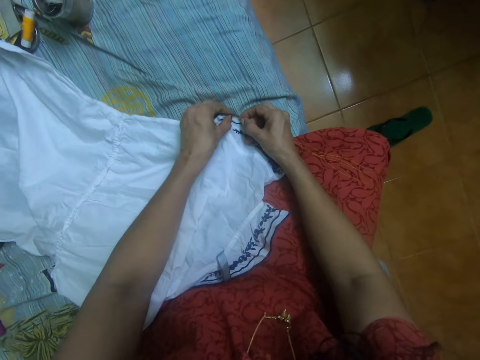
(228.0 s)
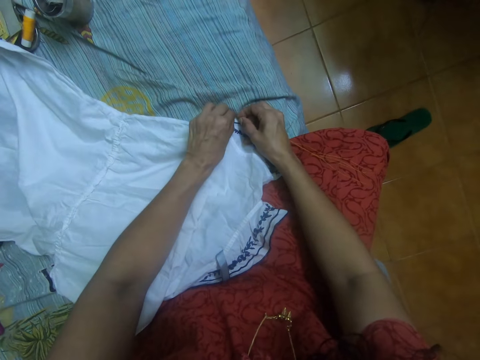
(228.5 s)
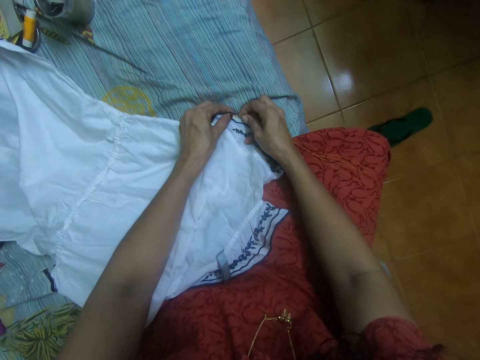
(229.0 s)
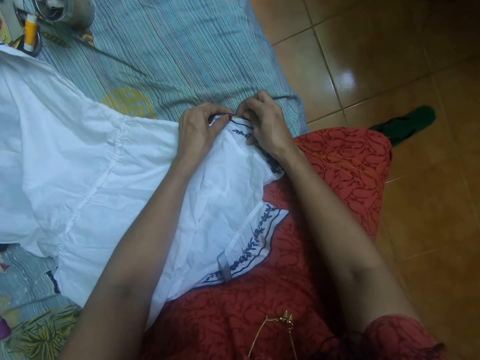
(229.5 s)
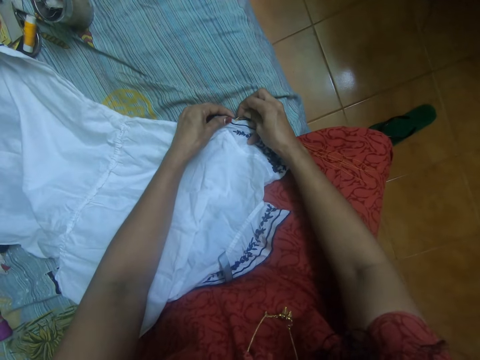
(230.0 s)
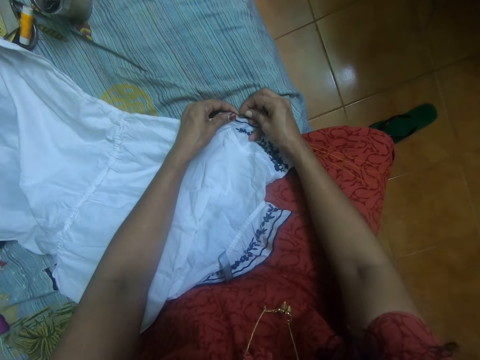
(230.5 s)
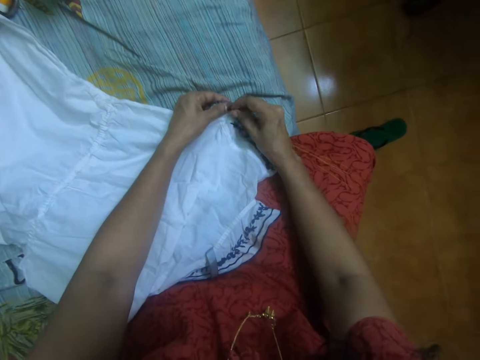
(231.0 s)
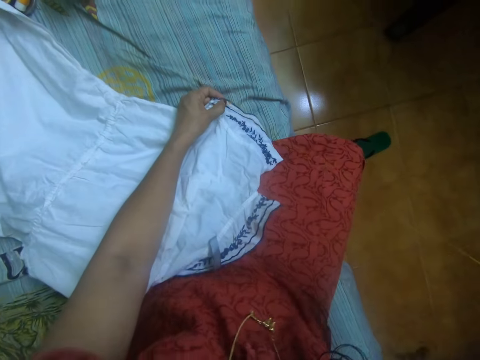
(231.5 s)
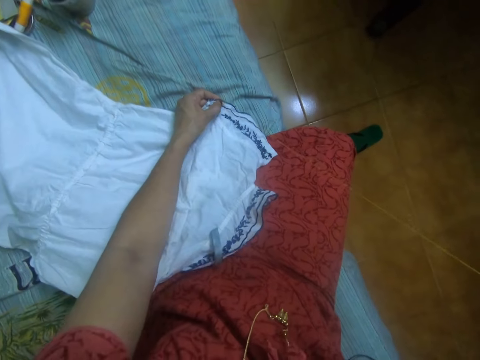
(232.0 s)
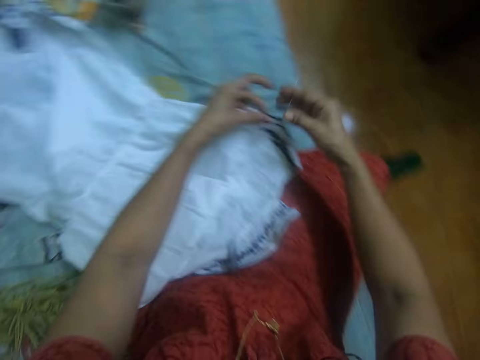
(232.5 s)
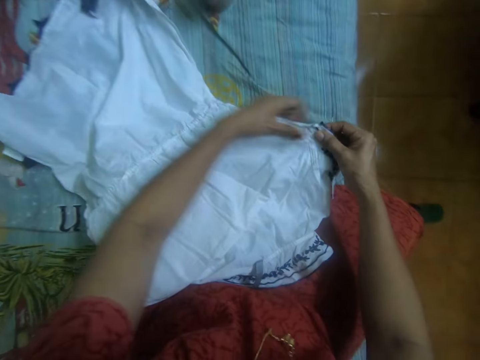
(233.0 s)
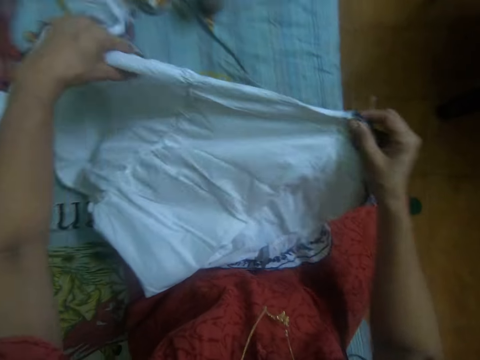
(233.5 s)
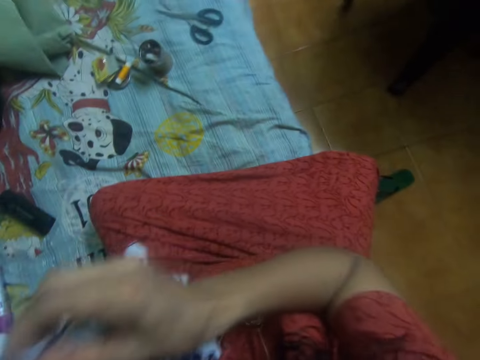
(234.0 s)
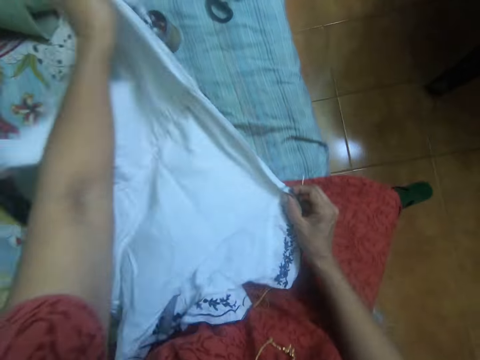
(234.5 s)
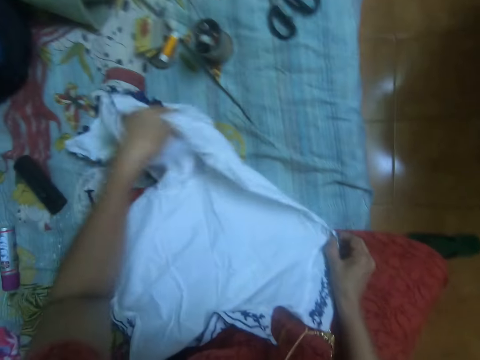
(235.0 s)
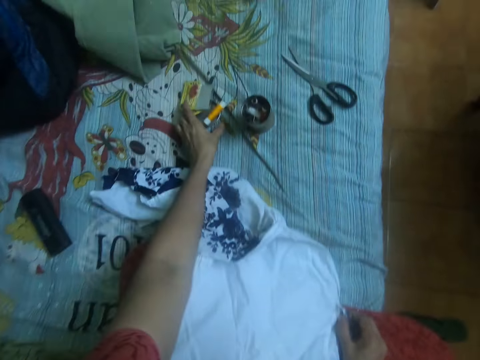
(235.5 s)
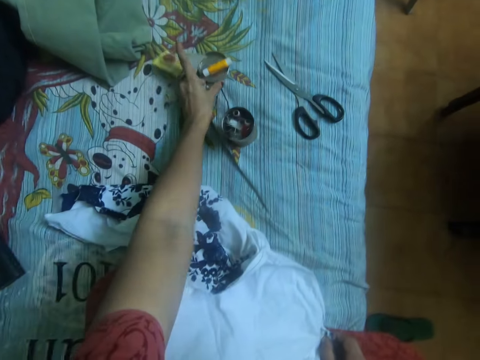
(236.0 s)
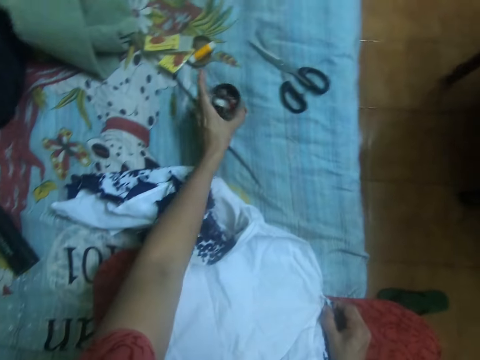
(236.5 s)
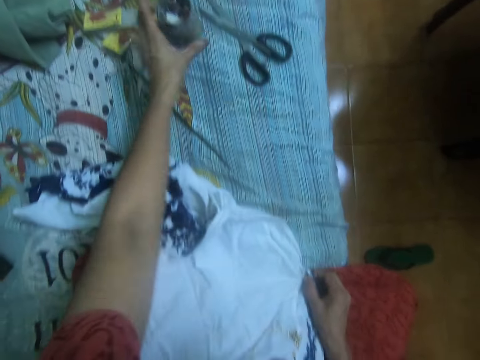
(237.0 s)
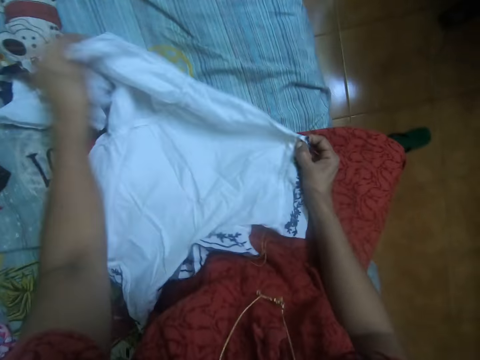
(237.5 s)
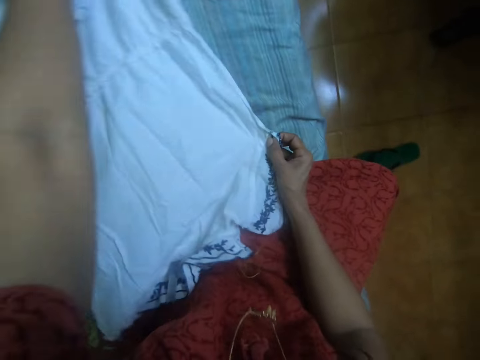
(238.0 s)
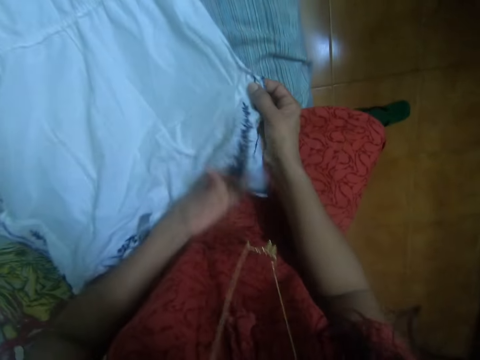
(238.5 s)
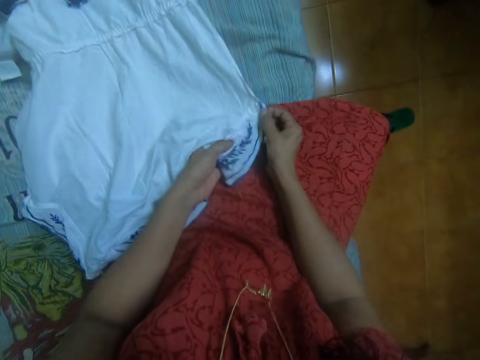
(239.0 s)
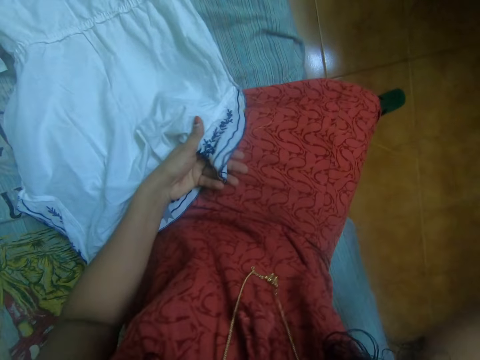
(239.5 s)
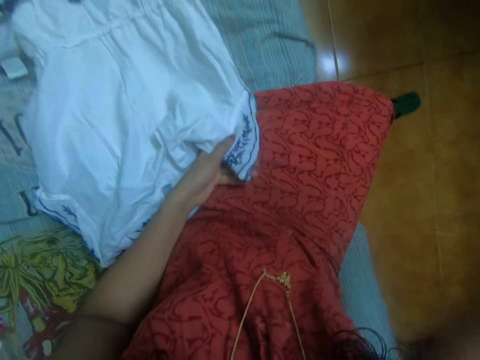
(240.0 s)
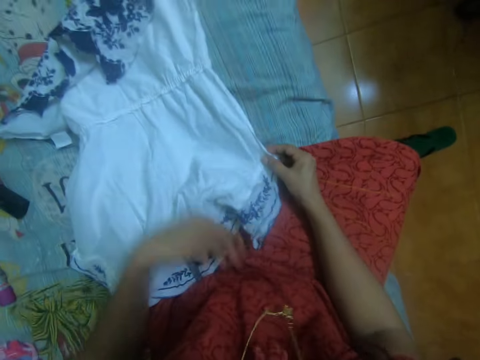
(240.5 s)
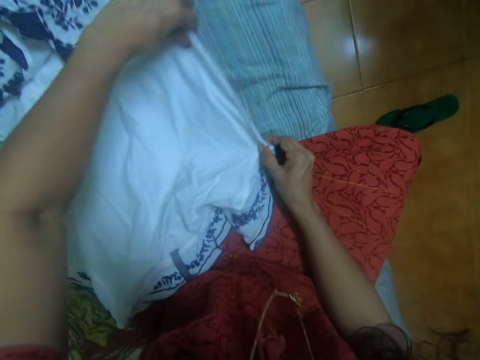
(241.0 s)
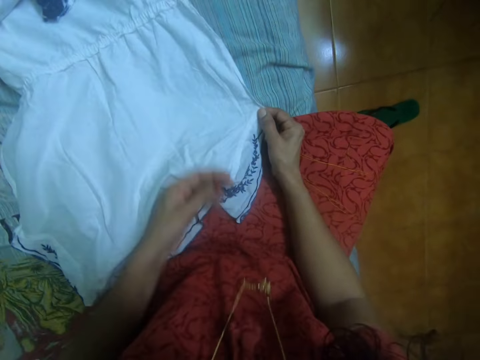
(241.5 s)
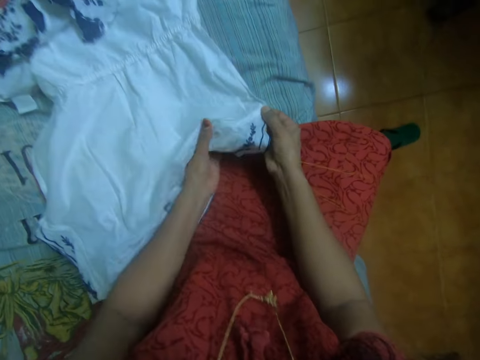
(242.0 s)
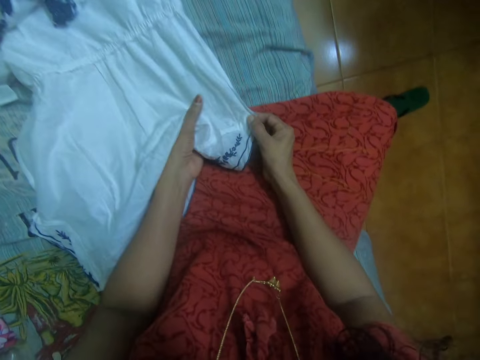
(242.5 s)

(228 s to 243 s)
The camera wearer straightens the cloth with both hands. She adjusts the can cover on the bed with her left hand. She adjusts the can on the bed with her left hand. She straightens the cloth with both hands.

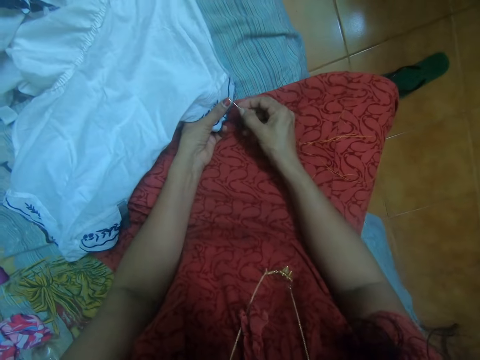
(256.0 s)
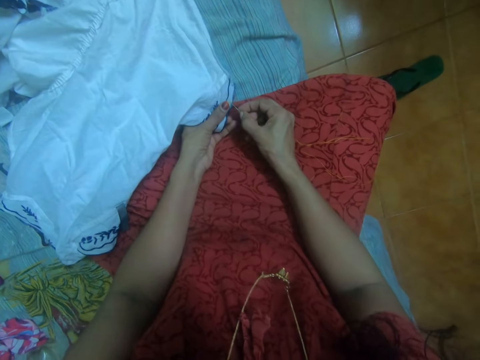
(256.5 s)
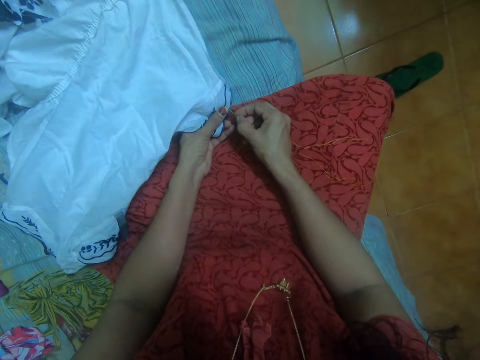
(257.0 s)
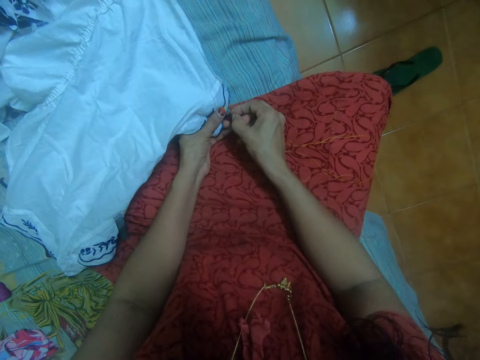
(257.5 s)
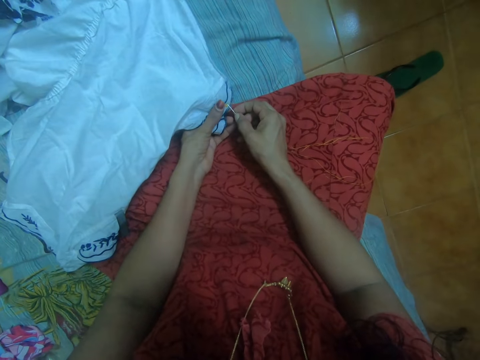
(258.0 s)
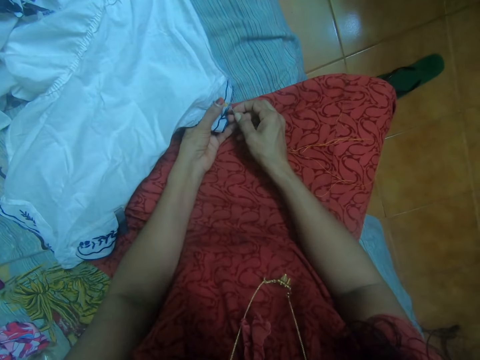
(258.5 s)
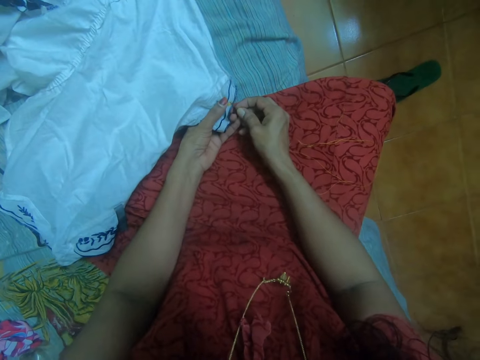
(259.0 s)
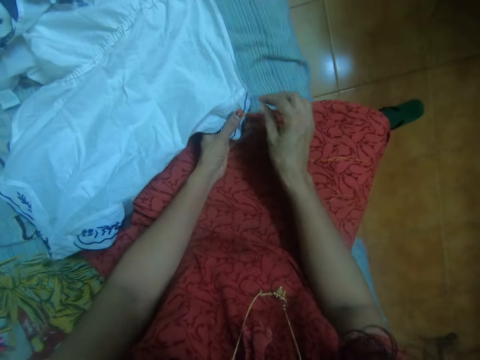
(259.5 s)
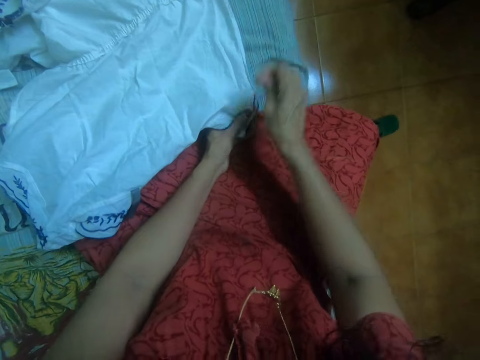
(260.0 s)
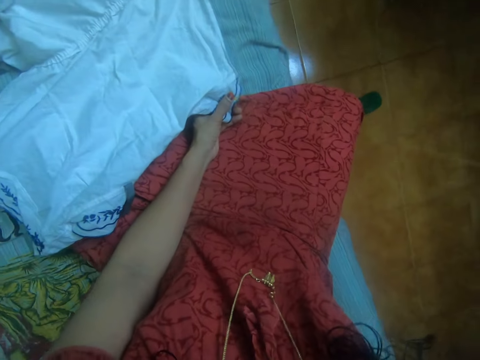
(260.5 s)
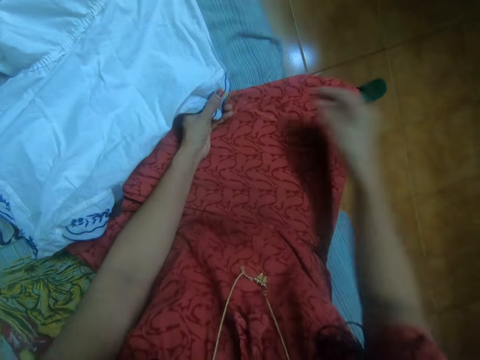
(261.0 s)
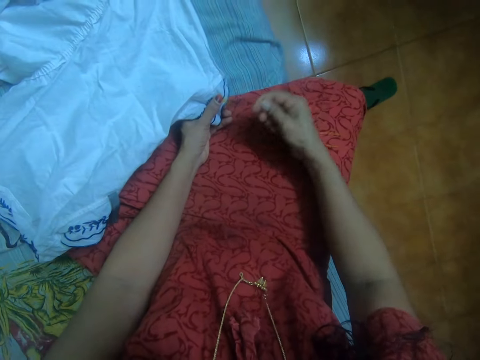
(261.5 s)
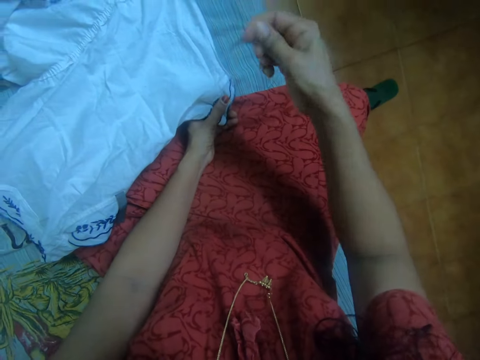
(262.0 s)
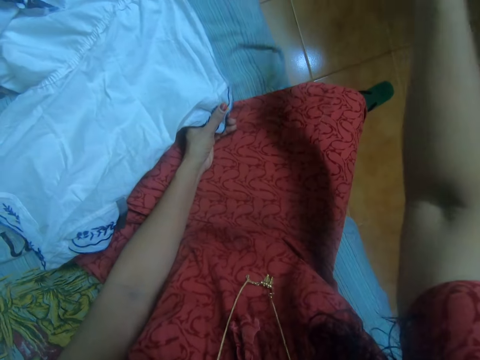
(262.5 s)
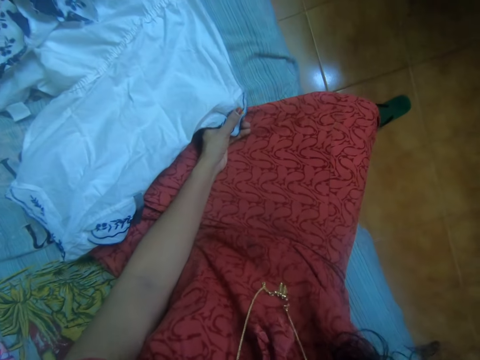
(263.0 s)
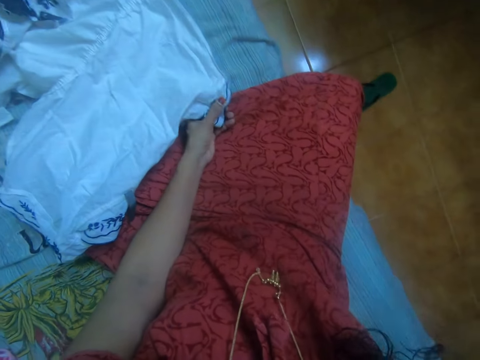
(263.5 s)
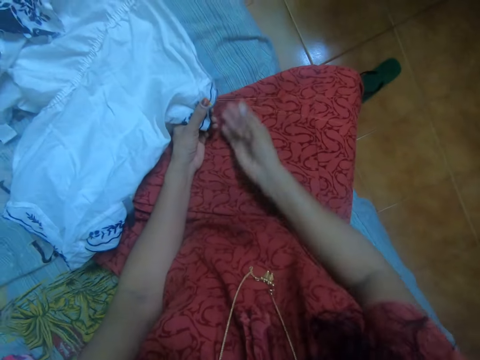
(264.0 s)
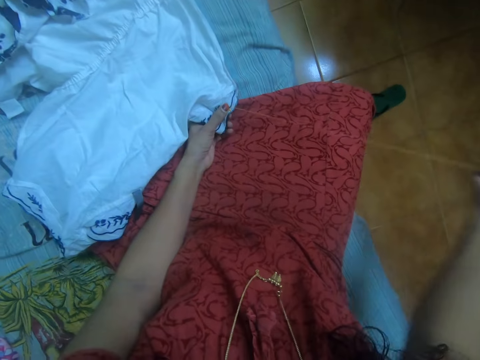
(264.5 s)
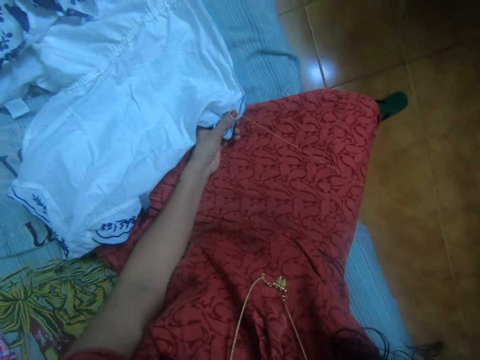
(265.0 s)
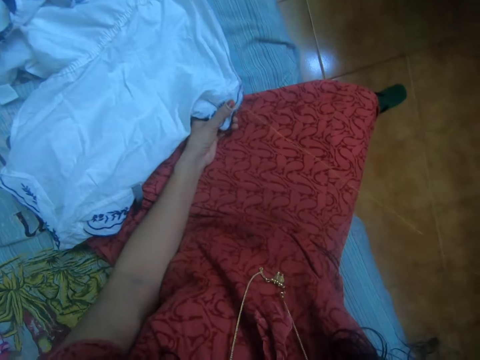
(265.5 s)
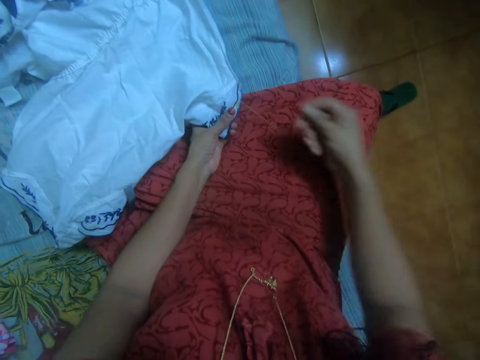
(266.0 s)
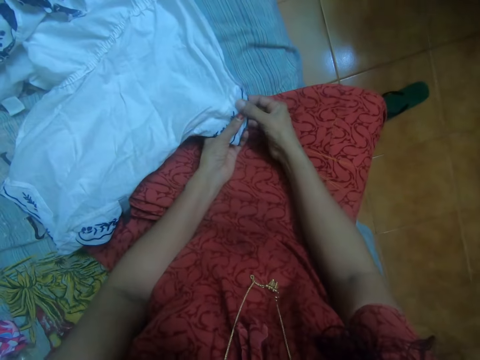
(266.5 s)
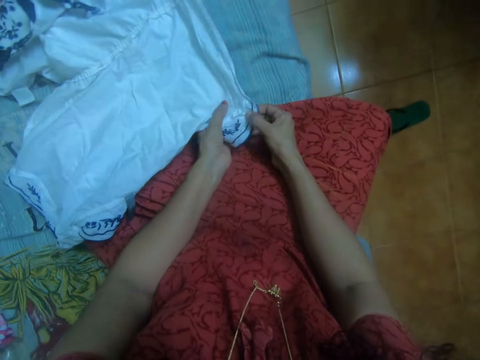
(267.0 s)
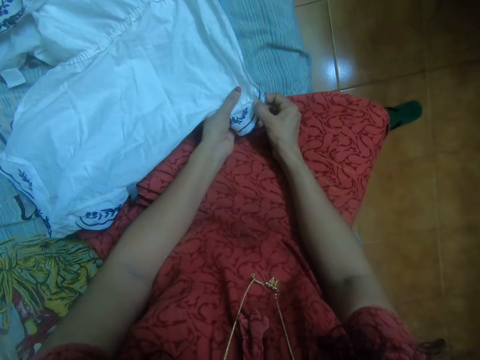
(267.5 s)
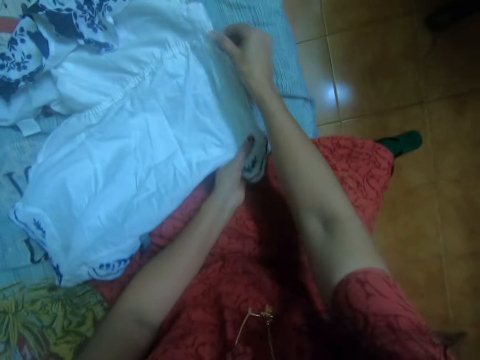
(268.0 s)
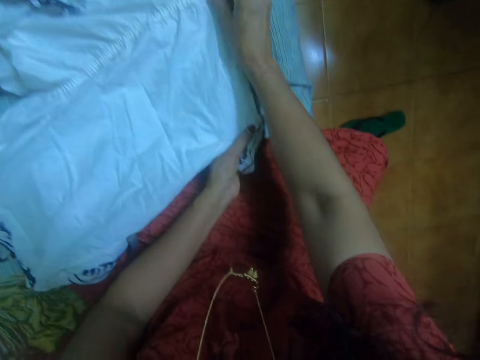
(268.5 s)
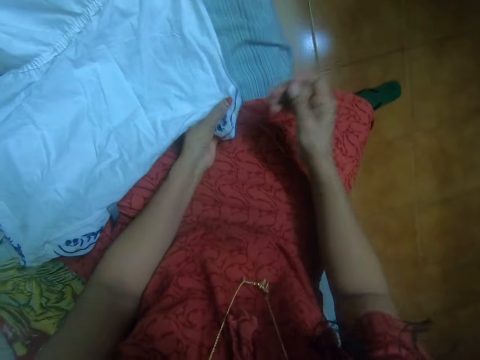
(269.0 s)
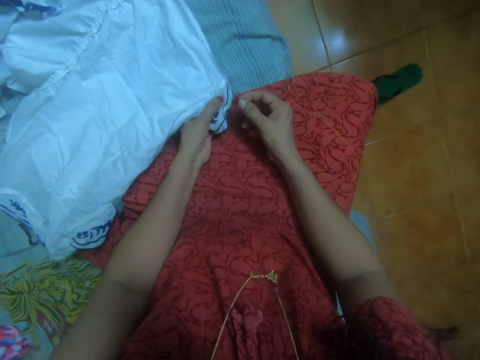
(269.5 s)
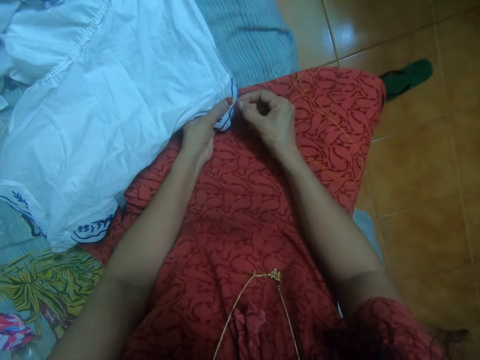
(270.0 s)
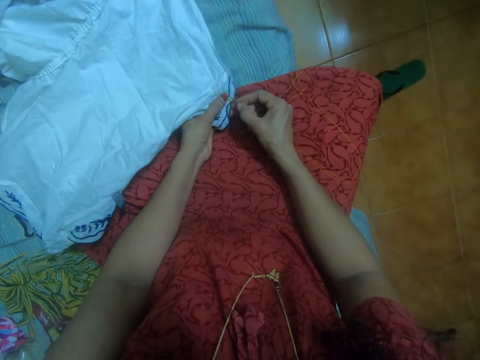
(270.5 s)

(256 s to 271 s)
The camera wearer sews the cloth with the needle in her right hand. She straightens the cloth with both hands.
